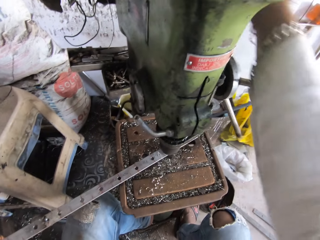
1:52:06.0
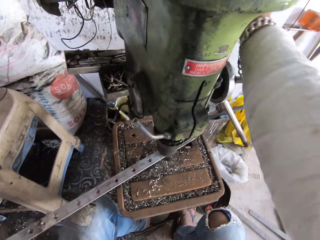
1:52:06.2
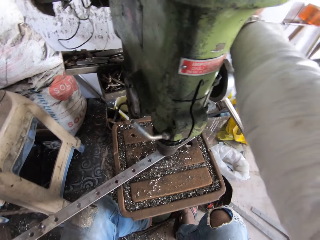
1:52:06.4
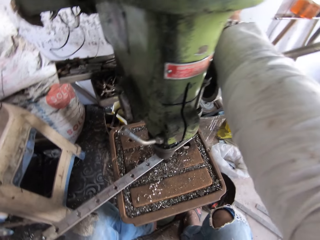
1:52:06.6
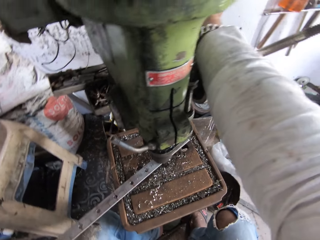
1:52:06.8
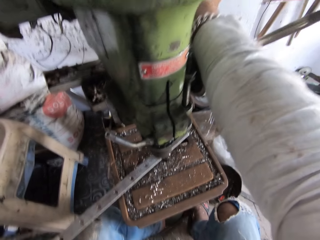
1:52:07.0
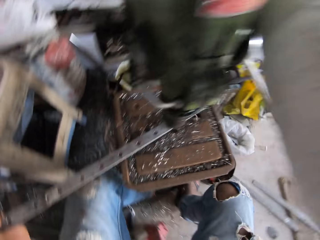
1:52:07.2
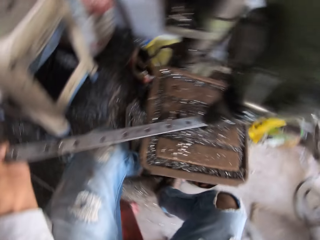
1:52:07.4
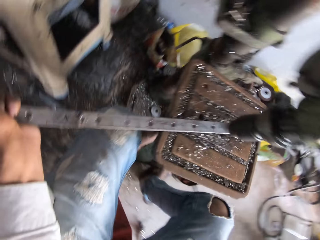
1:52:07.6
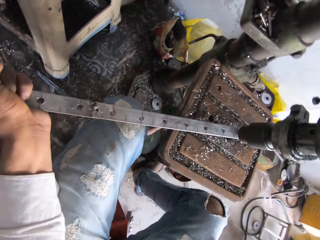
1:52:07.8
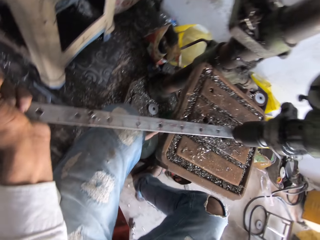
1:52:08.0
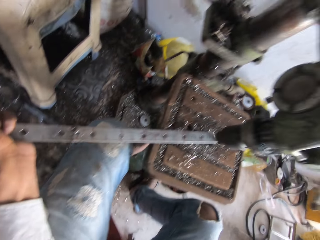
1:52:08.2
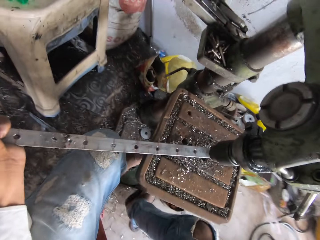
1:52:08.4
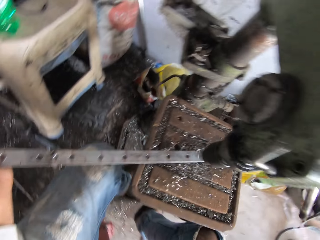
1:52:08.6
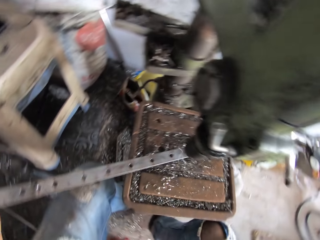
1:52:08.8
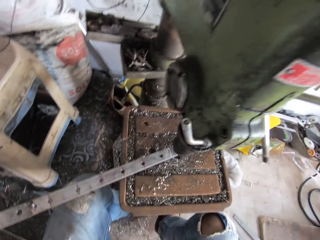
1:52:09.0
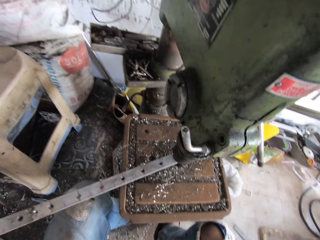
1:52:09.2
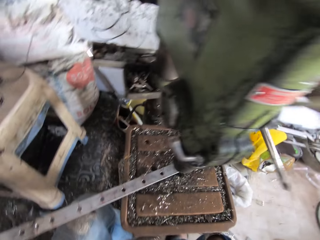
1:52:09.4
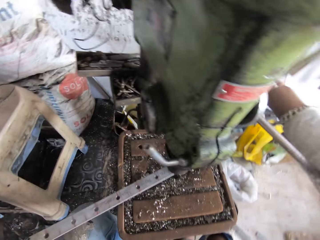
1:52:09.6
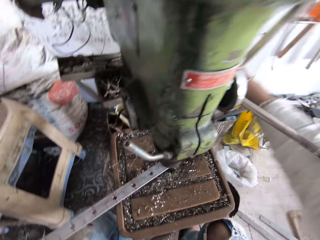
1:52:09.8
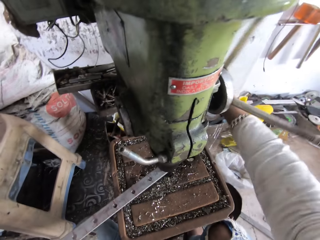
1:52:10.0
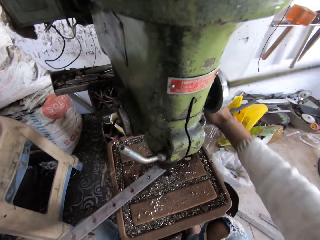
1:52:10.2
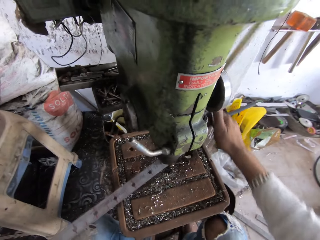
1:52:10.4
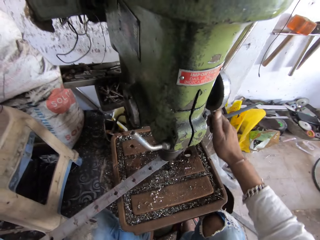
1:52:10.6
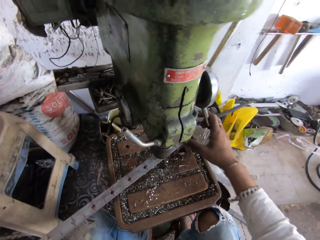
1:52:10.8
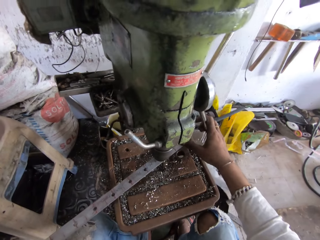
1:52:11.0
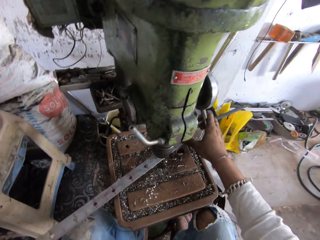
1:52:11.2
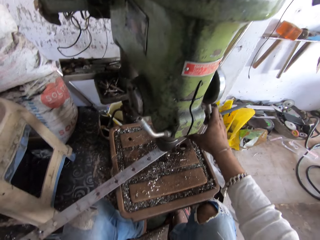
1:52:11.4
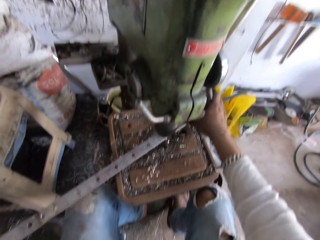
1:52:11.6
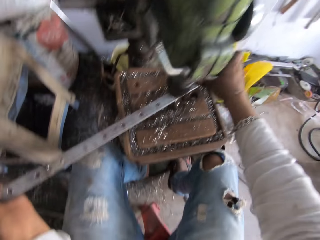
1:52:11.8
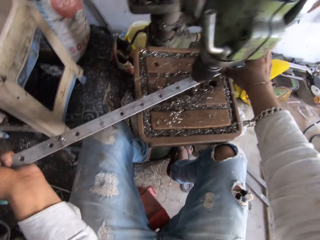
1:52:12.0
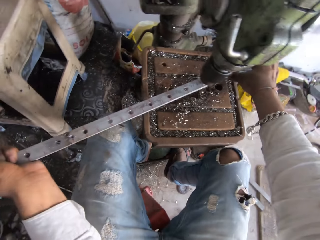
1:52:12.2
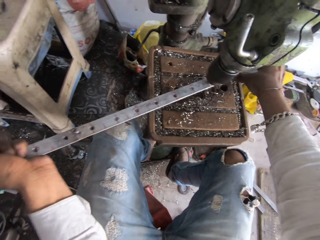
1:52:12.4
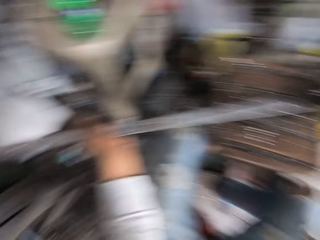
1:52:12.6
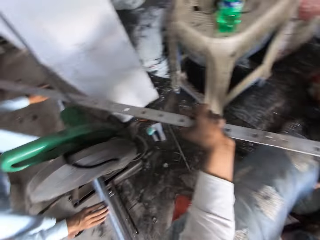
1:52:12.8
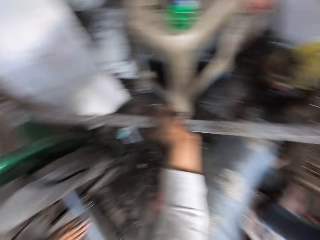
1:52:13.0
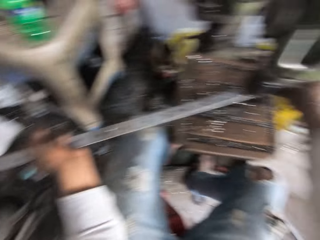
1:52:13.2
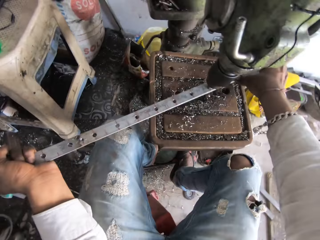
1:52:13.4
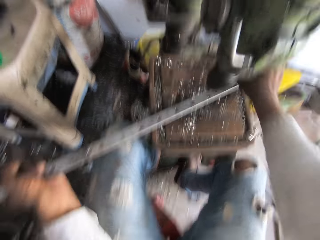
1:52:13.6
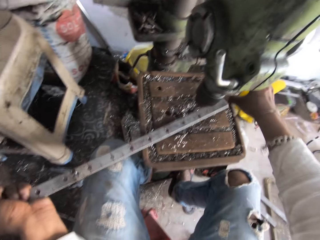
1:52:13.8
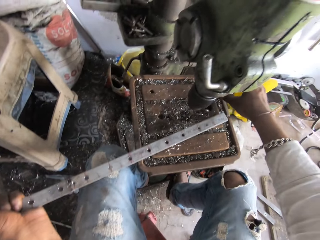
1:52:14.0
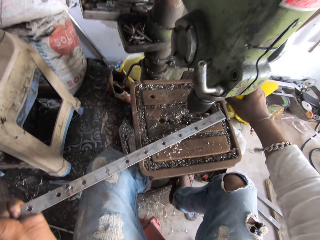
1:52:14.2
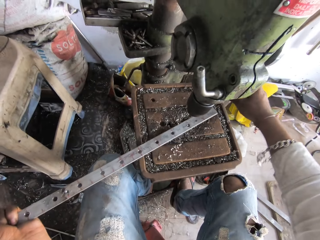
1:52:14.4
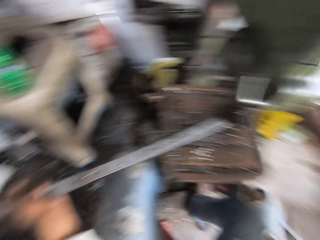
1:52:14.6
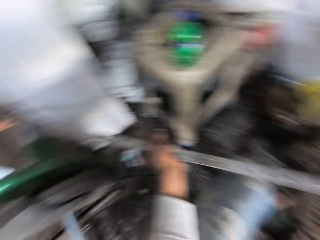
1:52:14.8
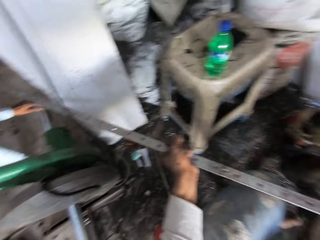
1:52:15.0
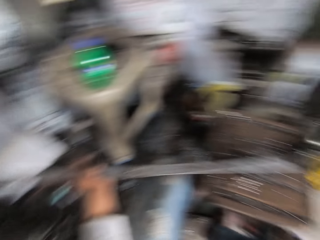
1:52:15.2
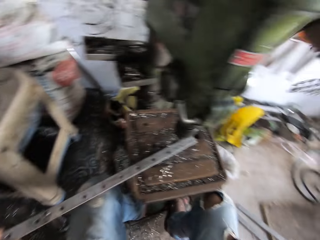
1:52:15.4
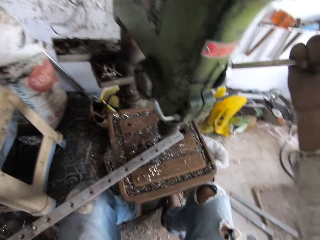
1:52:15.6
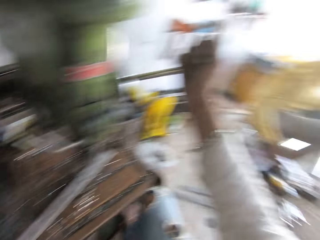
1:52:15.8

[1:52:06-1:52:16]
The camera wearer rotates the handle of the sheet metal punching machine. They drill a hole in a metal with the sheet metal punching machine. They look around.

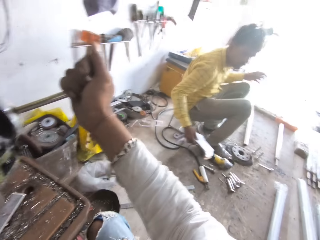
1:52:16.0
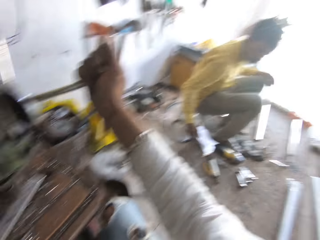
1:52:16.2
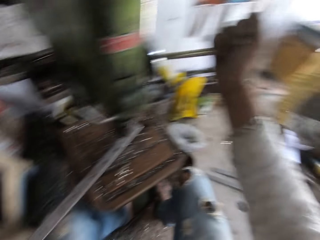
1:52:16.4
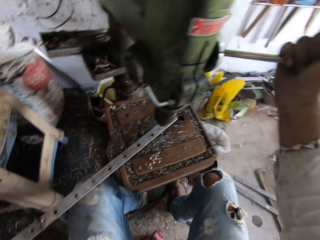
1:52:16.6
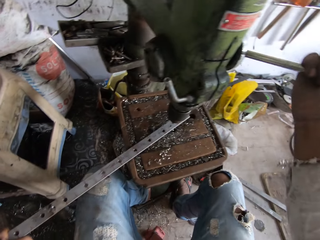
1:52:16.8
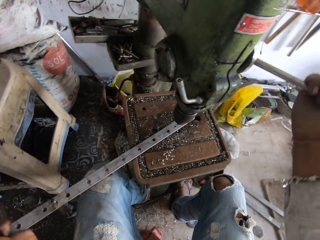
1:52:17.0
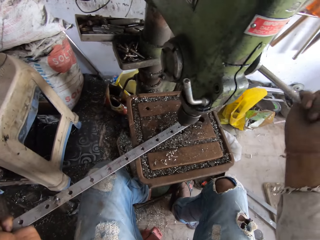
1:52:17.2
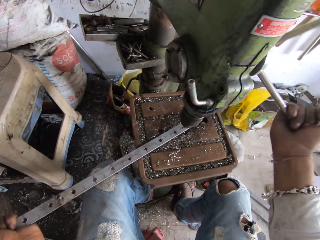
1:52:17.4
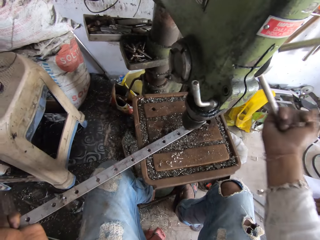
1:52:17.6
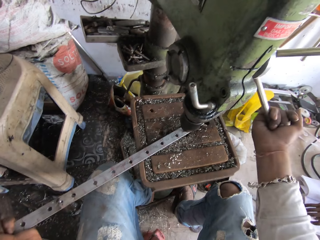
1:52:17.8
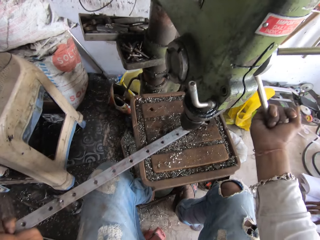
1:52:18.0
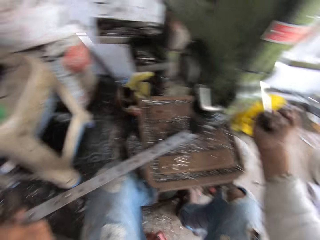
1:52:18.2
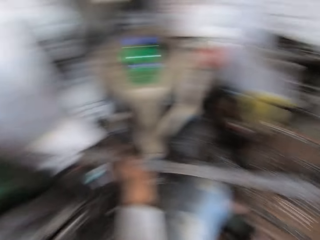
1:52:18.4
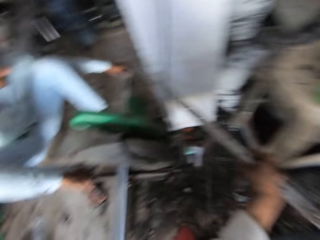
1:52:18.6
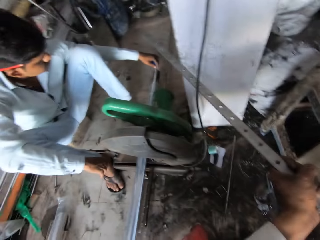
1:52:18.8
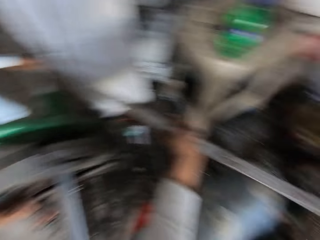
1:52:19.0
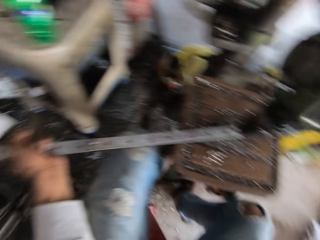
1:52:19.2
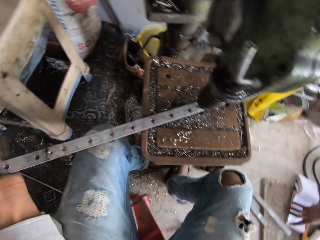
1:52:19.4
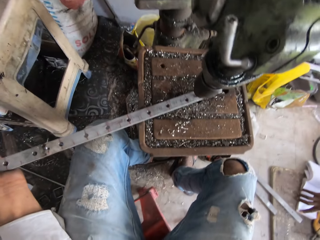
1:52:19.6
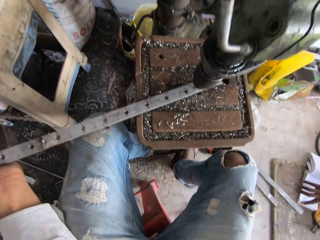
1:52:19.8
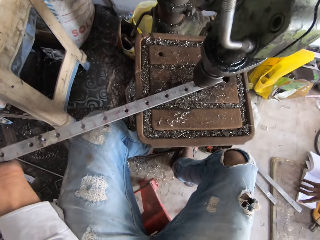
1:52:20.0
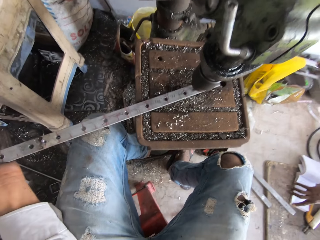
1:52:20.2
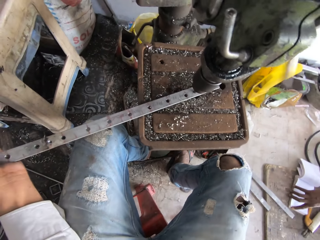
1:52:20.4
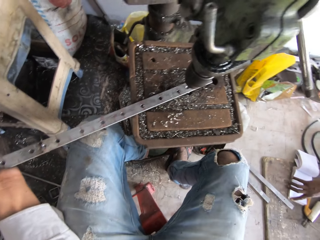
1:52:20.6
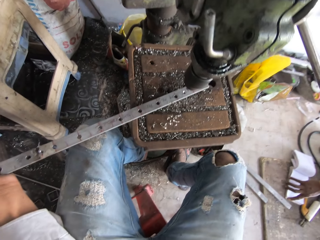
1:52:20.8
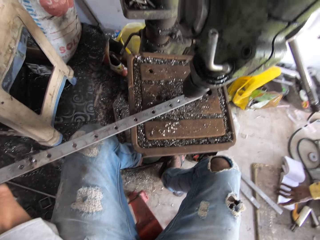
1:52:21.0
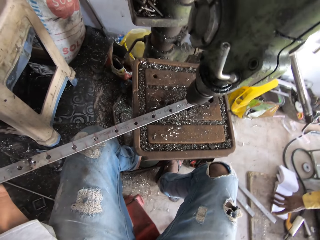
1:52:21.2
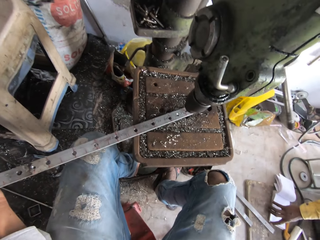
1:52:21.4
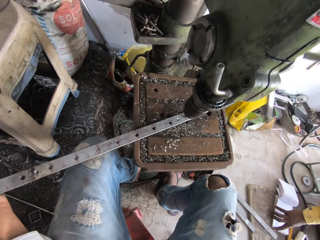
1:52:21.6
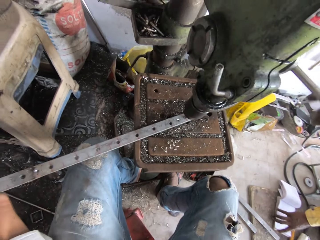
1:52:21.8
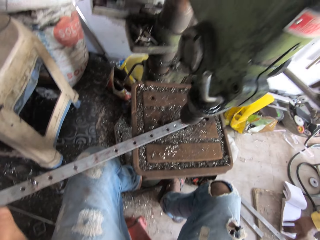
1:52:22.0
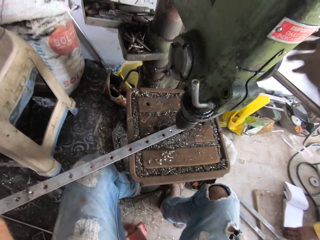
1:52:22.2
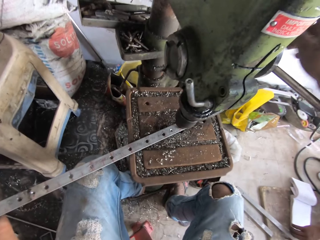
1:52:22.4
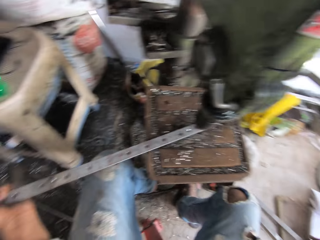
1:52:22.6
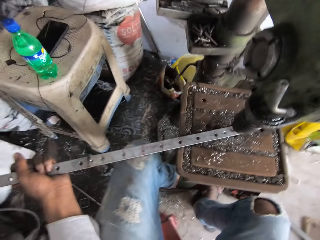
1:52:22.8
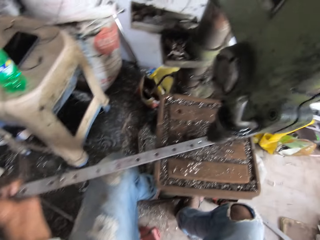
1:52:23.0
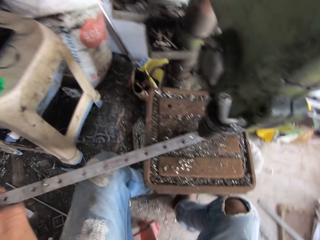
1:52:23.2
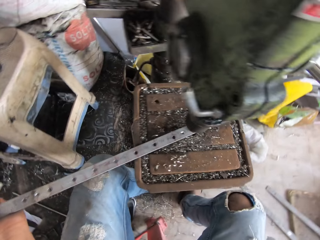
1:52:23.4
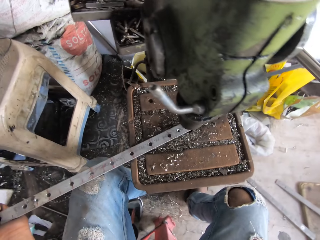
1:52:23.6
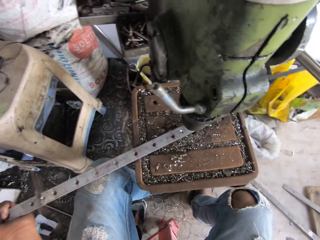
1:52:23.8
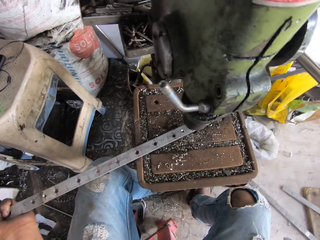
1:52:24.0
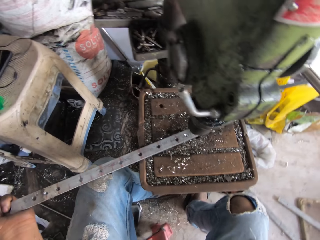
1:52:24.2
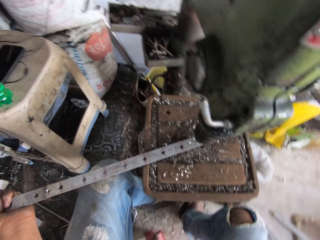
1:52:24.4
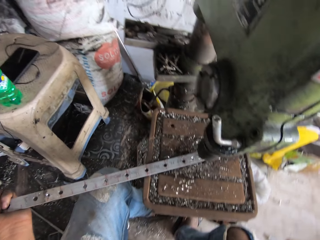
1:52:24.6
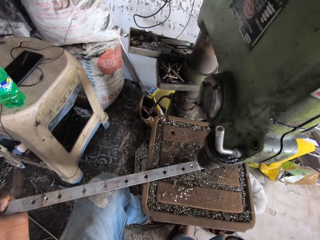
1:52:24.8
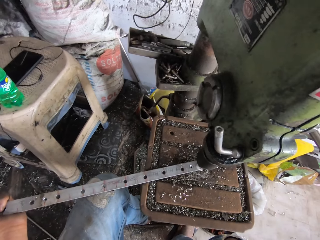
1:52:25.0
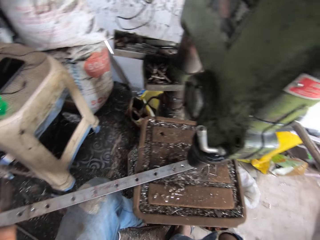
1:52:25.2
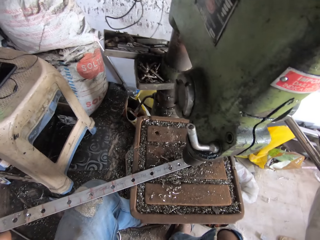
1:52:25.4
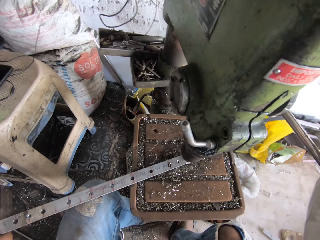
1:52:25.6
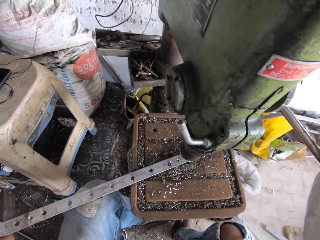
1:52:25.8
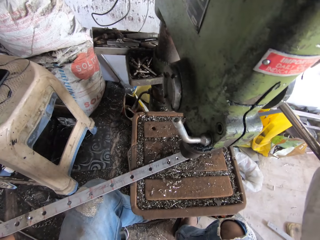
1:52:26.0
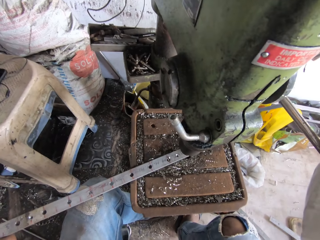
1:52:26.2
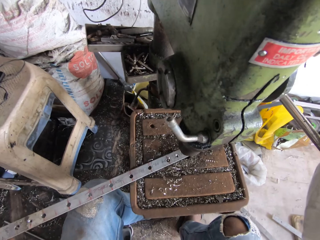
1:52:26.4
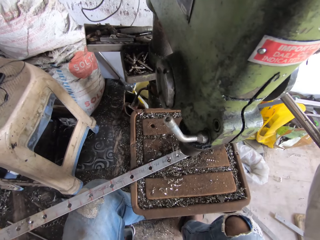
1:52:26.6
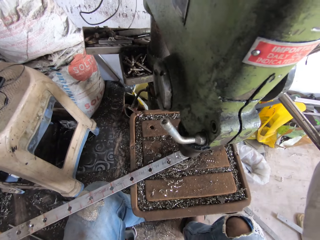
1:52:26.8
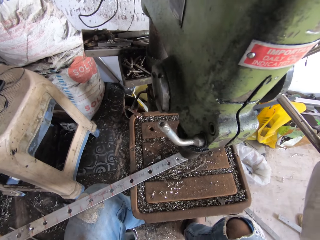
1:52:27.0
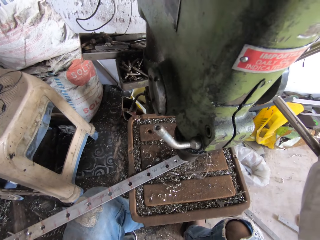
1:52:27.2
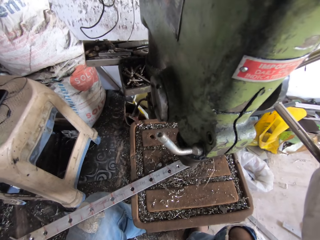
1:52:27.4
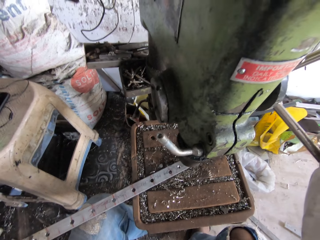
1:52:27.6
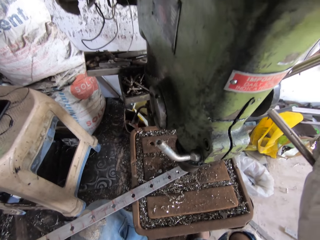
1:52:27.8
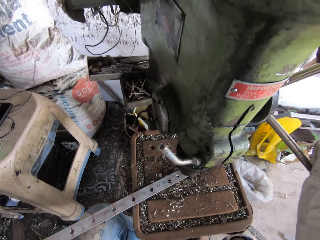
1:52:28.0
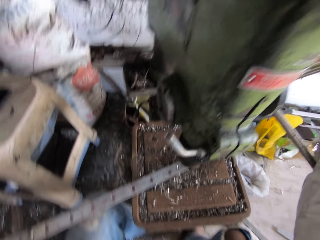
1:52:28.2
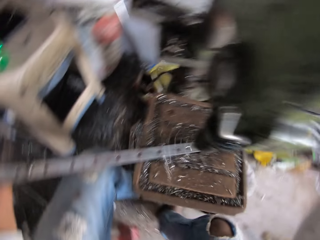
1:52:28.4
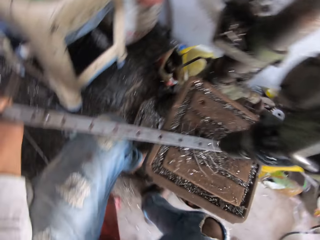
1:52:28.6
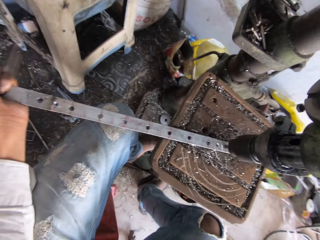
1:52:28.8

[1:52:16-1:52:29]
The camera wearer moves the metal sheet. They rotate the handle of the sheet metal punching machine. They adjust the drilling machine. They look around. They drill a hole in the metal with the sheet metal punching machine. They move the metal sheet. They adjust the drilling machine. They adjust the drilling machine again. They drill a hole in the metal with the sheet metal punching machine.
